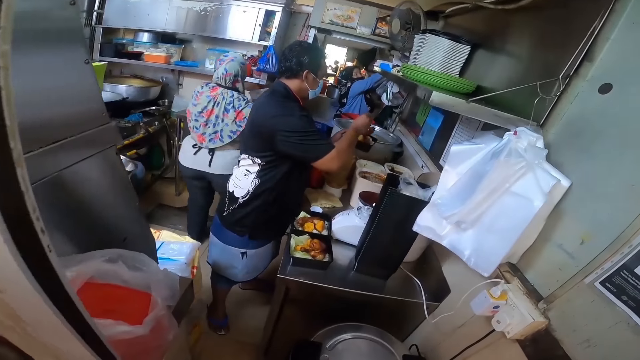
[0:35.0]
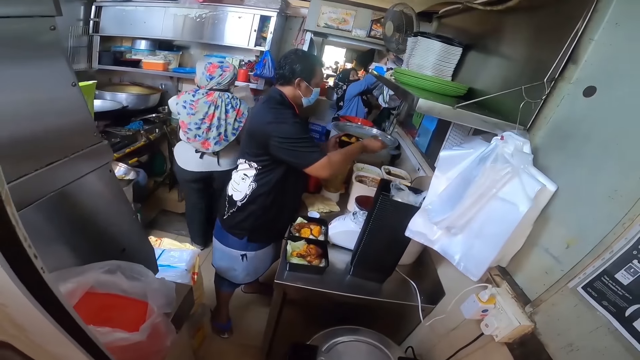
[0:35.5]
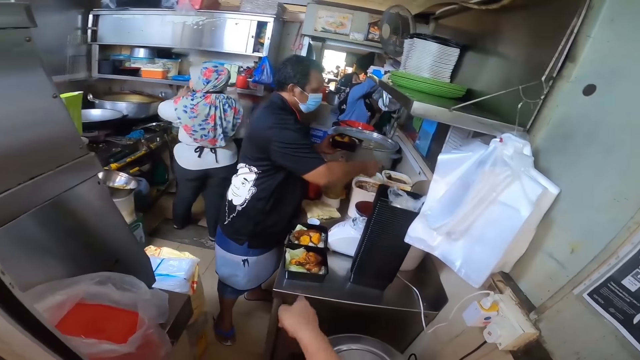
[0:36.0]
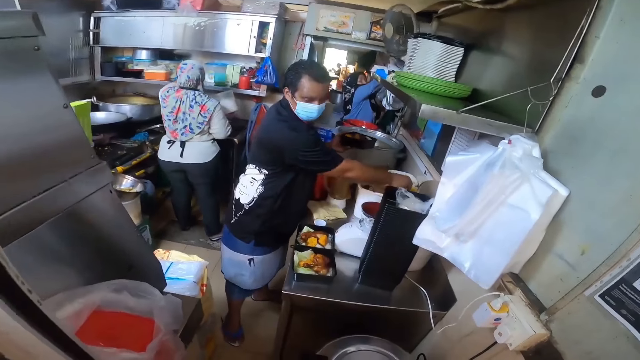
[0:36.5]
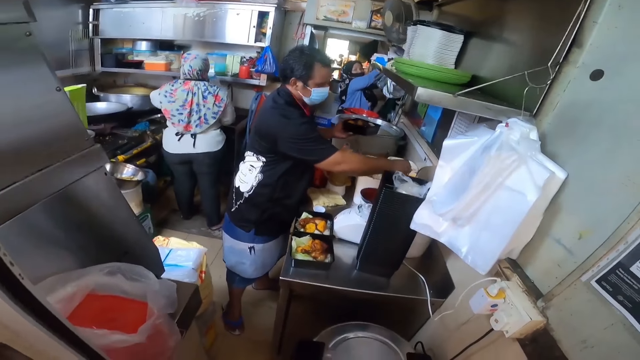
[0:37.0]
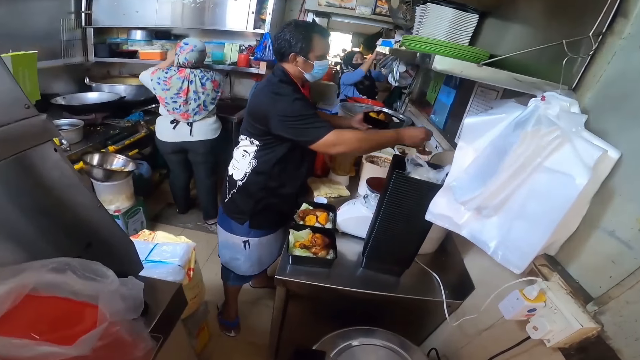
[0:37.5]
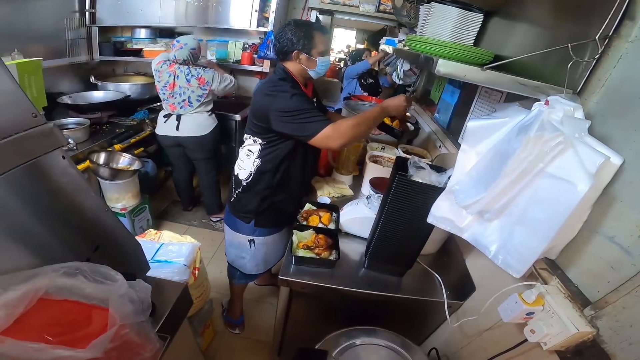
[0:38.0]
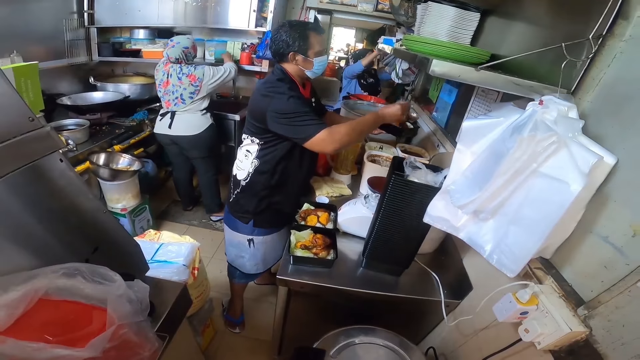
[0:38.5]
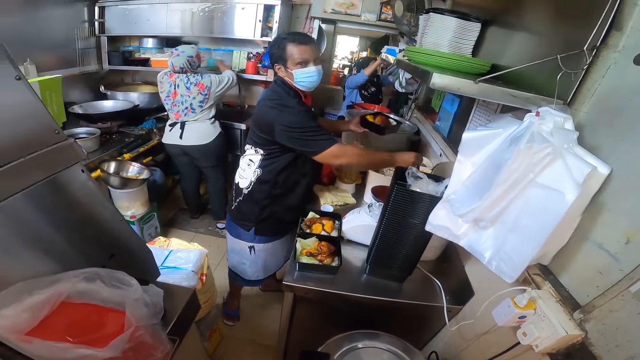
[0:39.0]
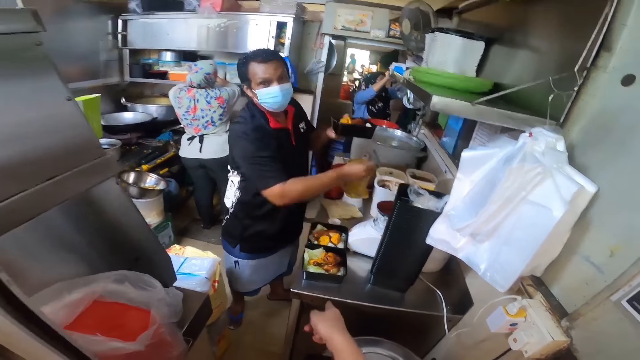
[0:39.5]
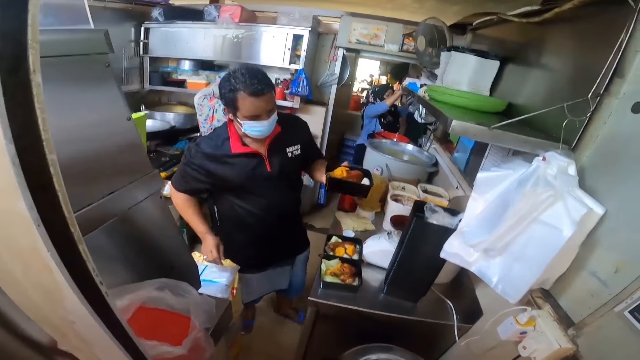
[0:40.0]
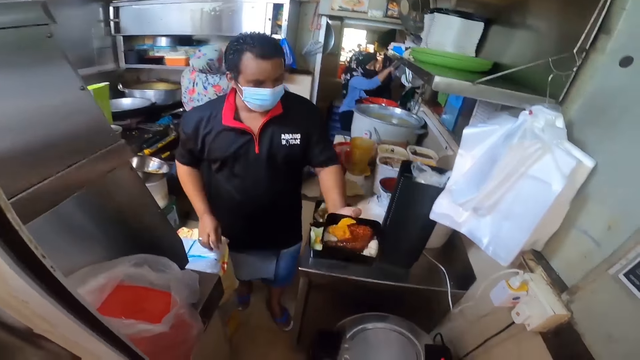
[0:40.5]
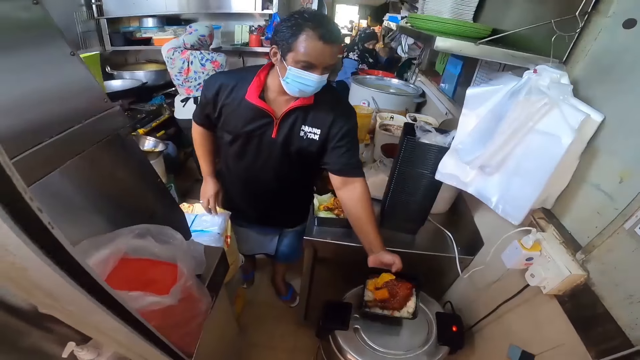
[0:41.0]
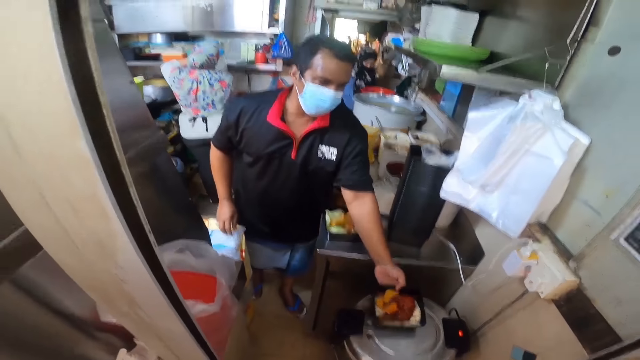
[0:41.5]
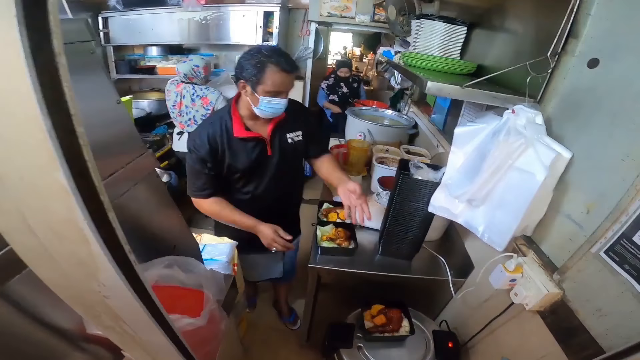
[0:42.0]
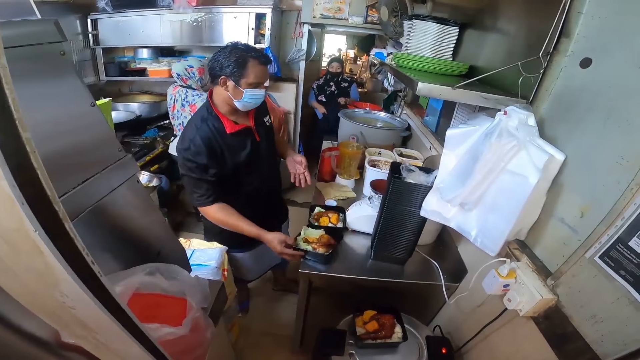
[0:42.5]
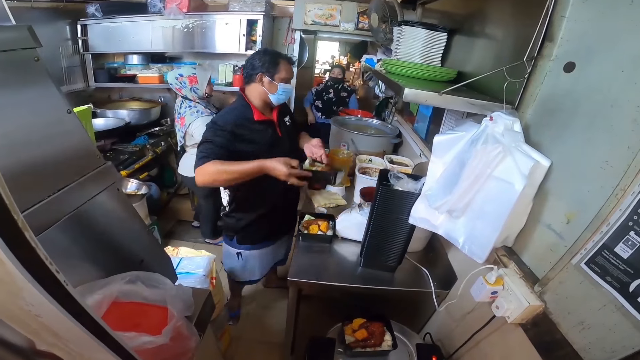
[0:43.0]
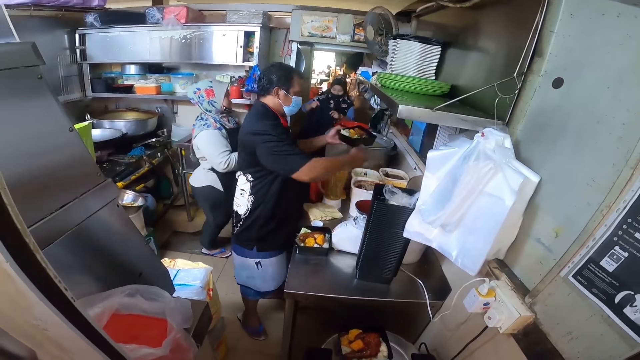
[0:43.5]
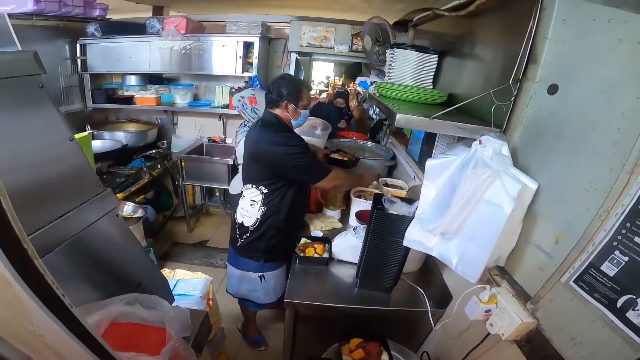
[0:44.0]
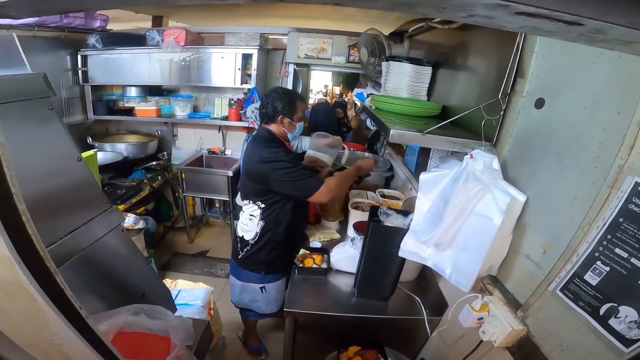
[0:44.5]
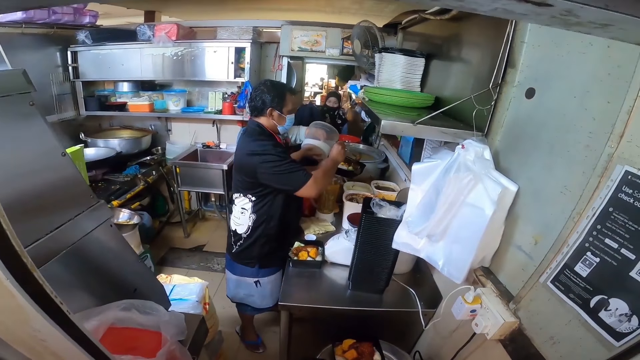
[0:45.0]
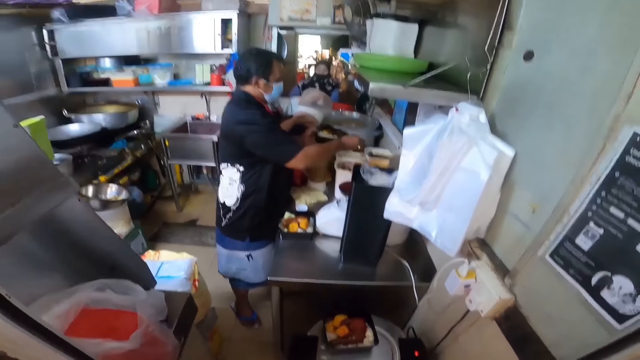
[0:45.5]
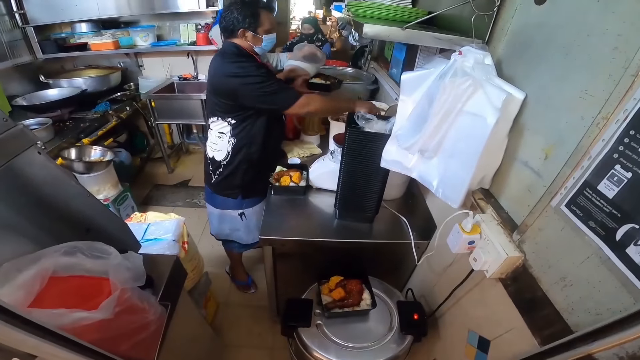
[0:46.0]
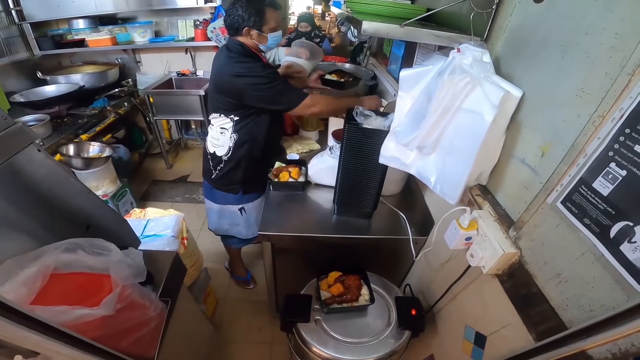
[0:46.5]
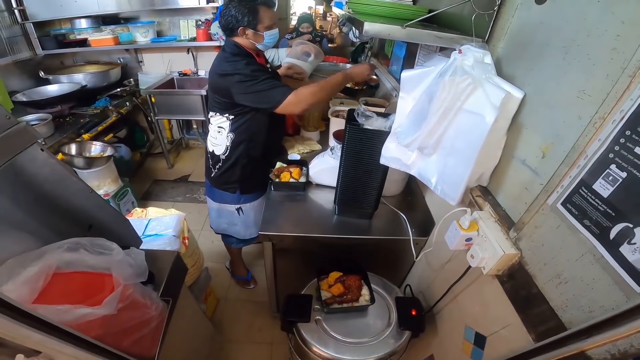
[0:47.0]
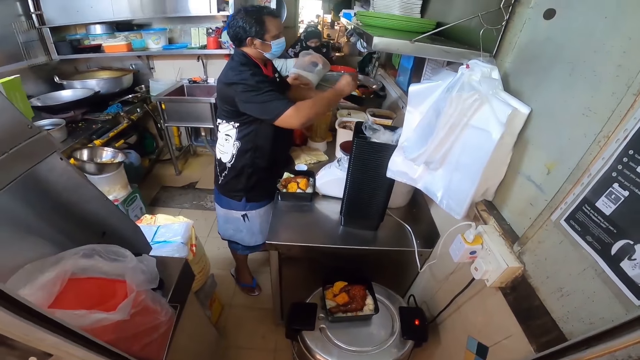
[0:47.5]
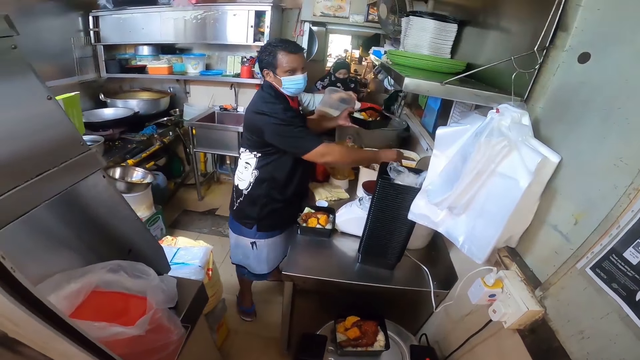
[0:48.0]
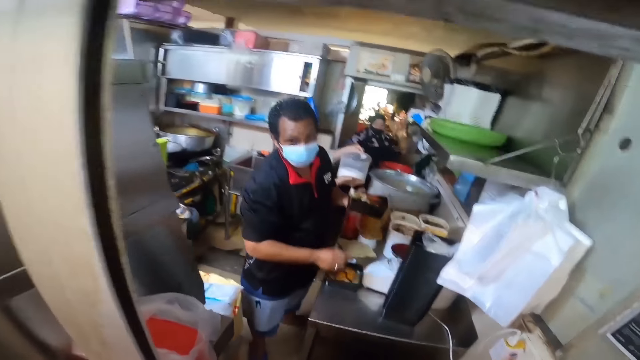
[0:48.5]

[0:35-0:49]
The camera wearer talks to the person. The person puts the plate on top of the rice cooker and puts sauce on the food. The person puts sauce on the food again.

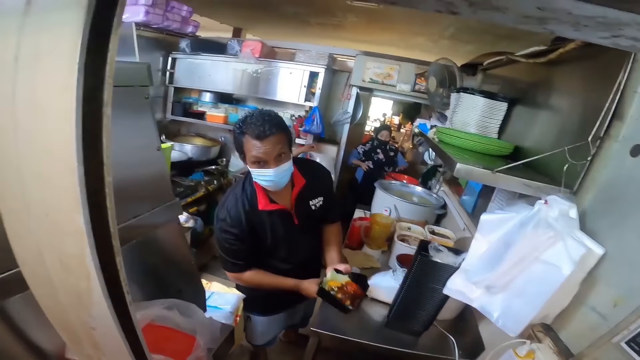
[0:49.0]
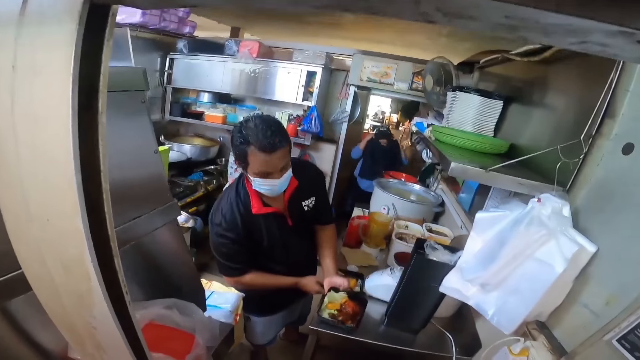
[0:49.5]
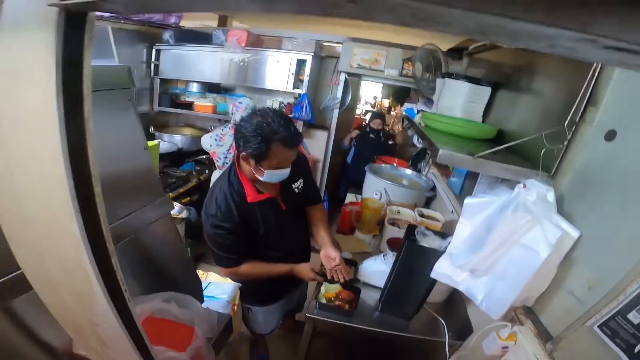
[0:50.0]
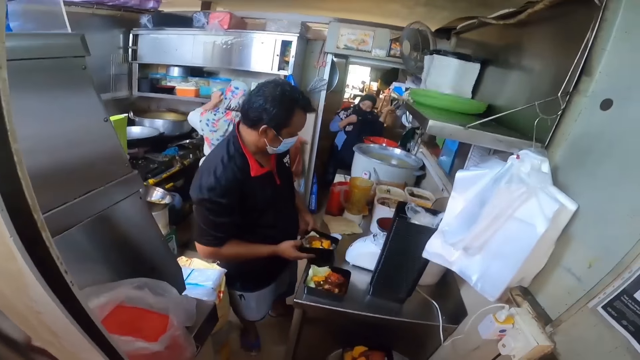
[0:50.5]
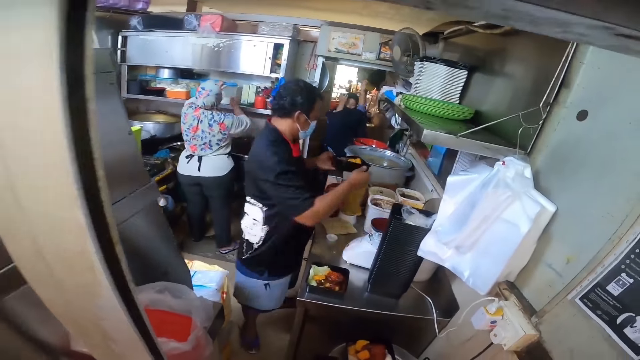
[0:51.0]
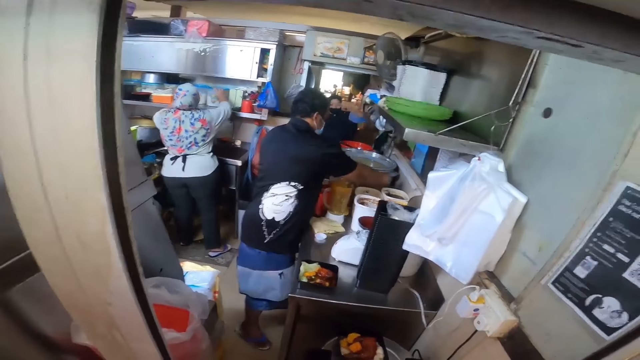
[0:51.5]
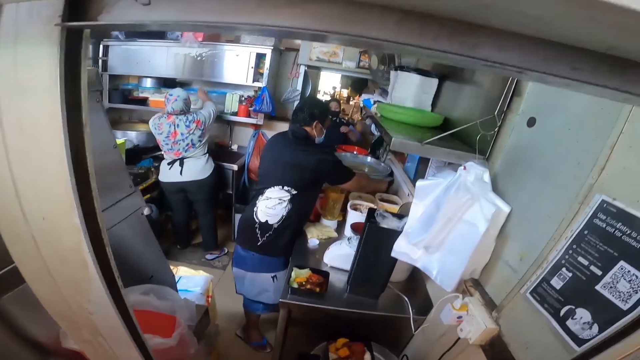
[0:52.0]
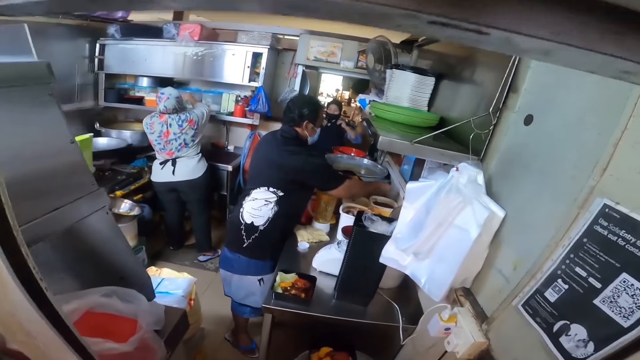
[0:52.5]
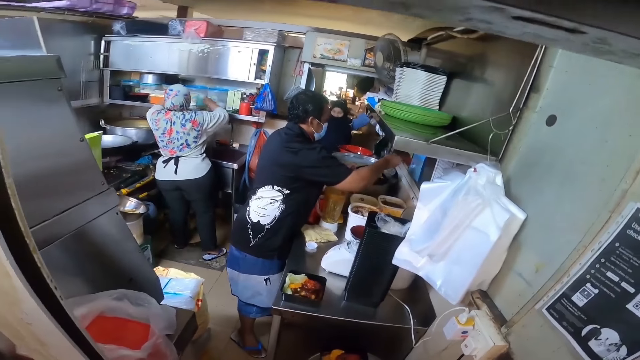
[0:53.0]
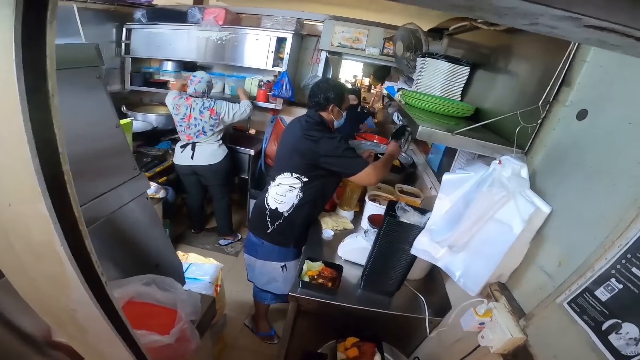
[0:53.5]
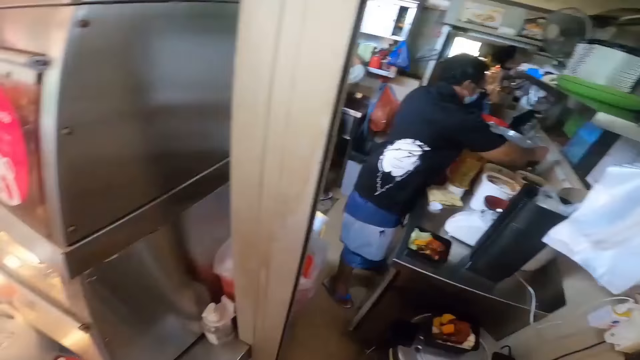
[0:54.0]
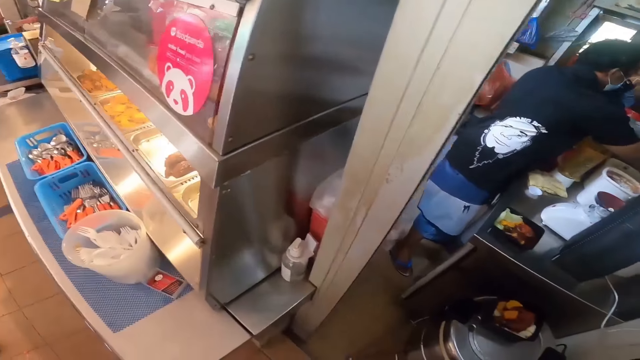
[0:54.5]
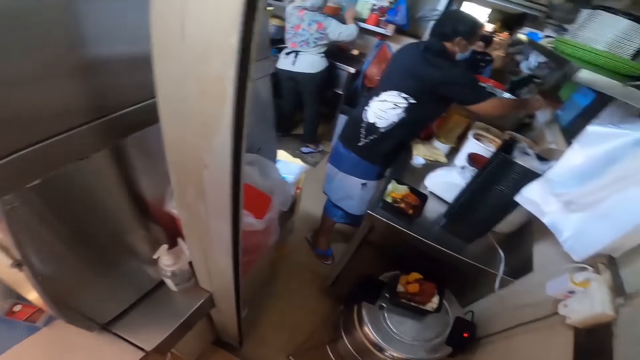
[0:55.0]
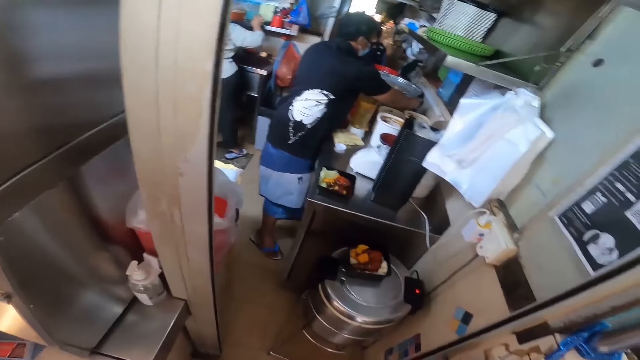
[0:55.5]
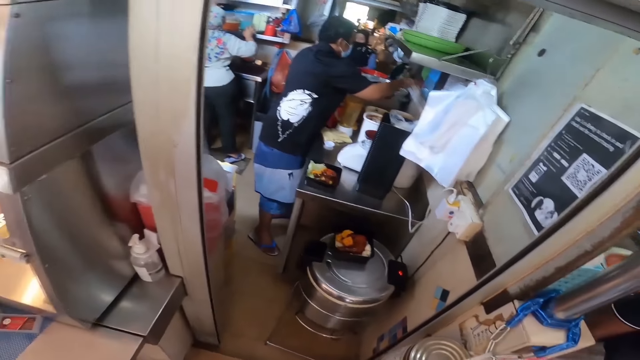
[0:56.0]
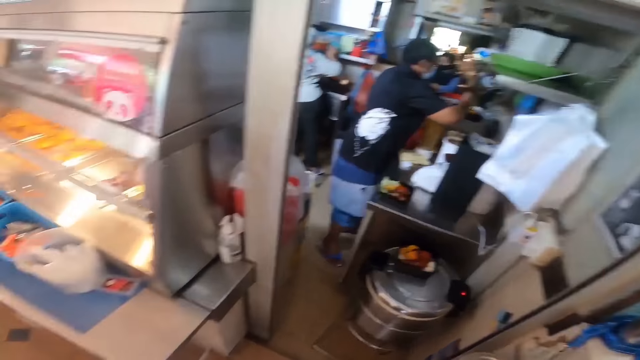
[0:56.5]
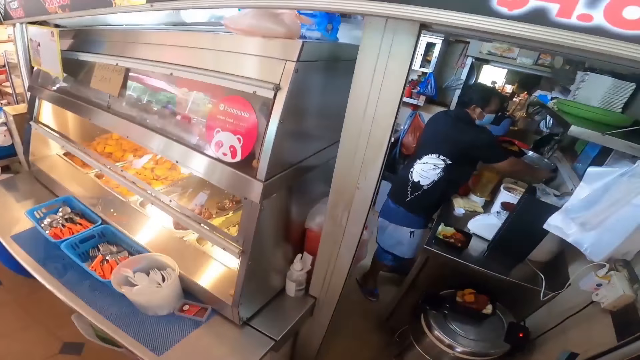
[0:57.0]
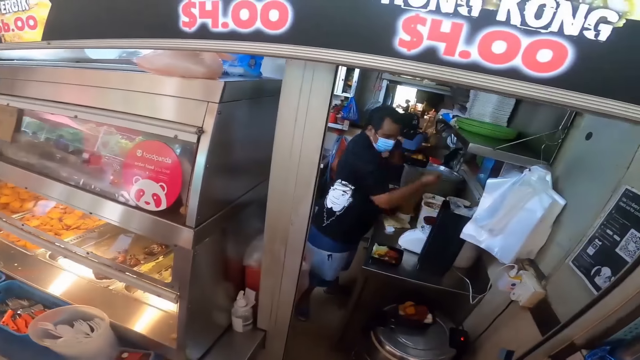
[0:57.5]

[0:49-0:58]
The person puts sauce on the food.
